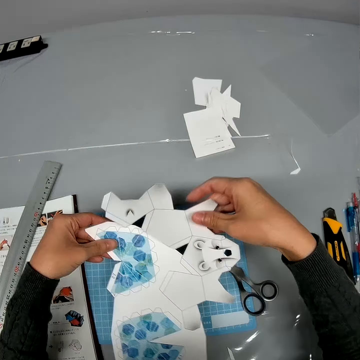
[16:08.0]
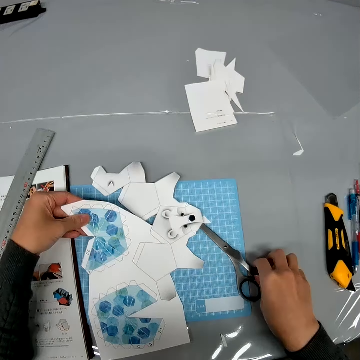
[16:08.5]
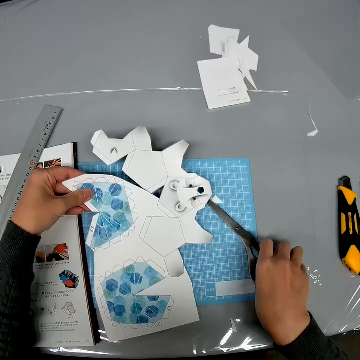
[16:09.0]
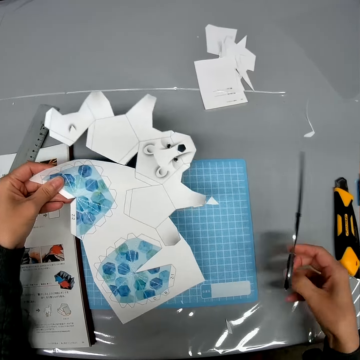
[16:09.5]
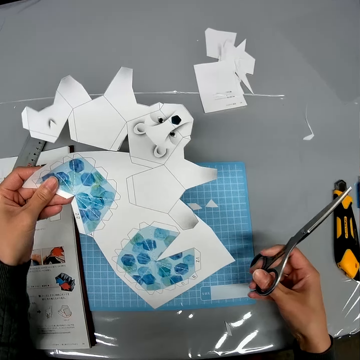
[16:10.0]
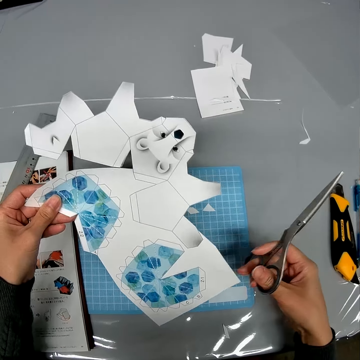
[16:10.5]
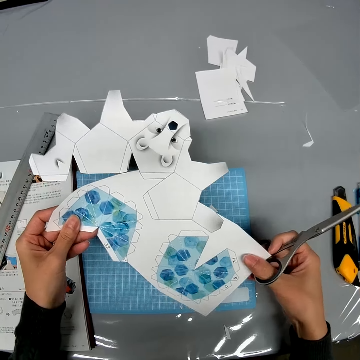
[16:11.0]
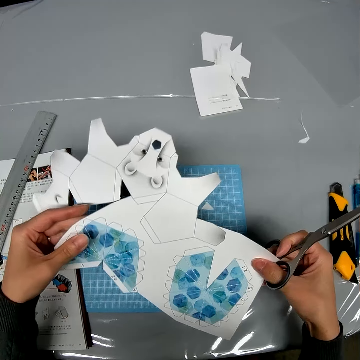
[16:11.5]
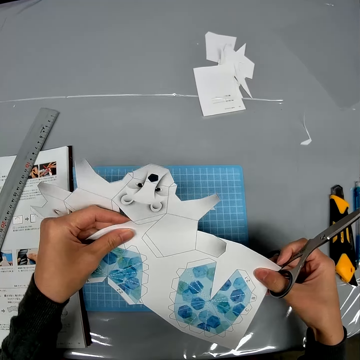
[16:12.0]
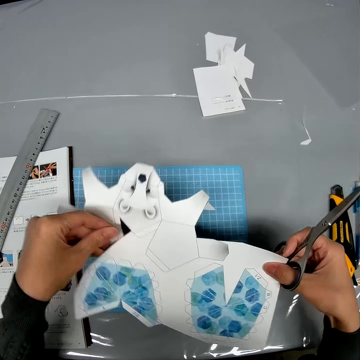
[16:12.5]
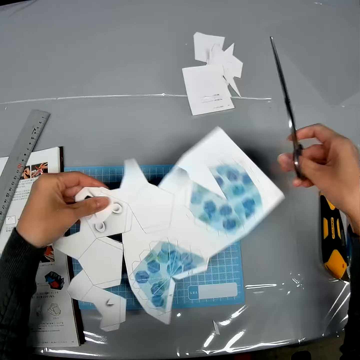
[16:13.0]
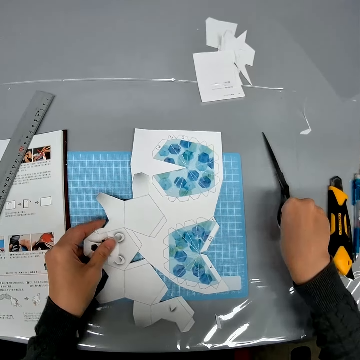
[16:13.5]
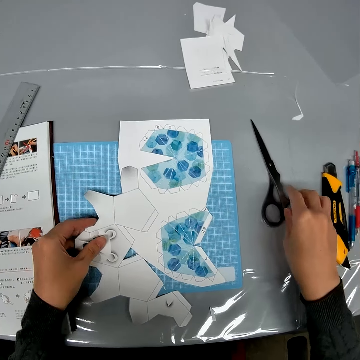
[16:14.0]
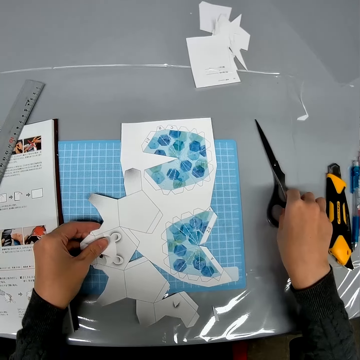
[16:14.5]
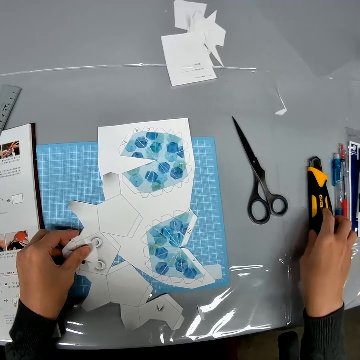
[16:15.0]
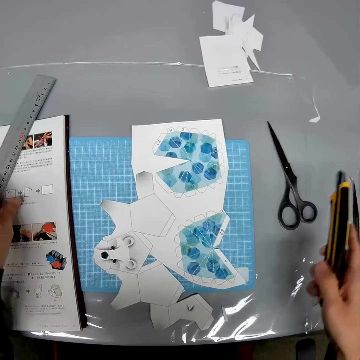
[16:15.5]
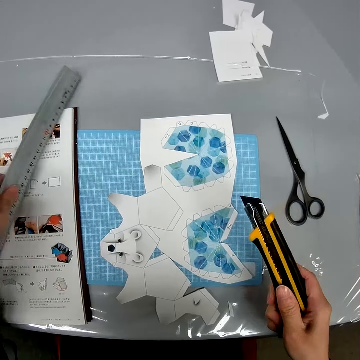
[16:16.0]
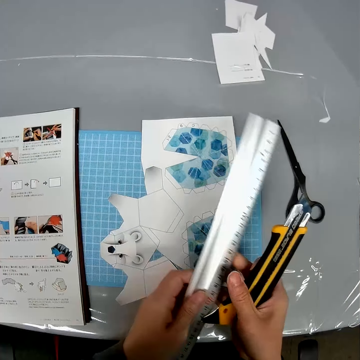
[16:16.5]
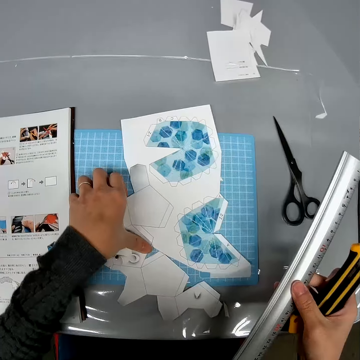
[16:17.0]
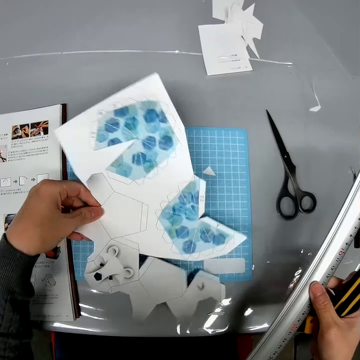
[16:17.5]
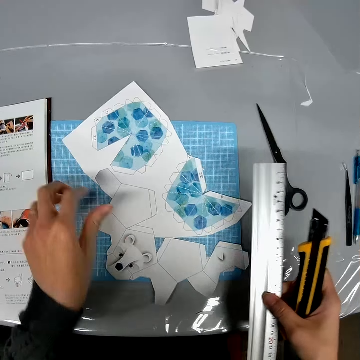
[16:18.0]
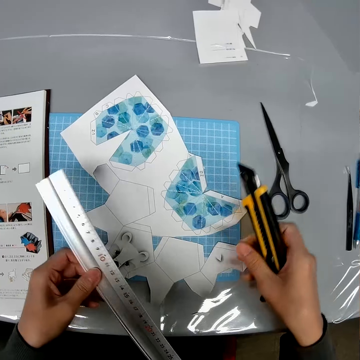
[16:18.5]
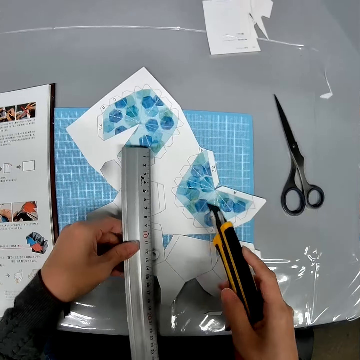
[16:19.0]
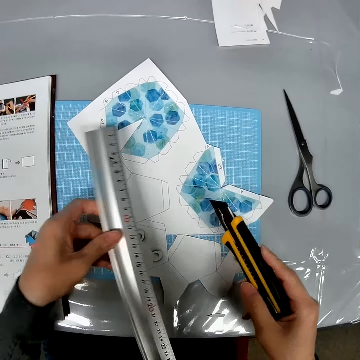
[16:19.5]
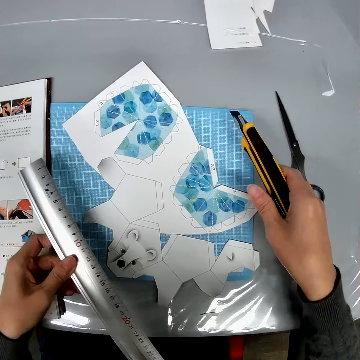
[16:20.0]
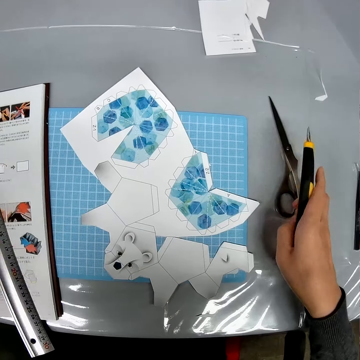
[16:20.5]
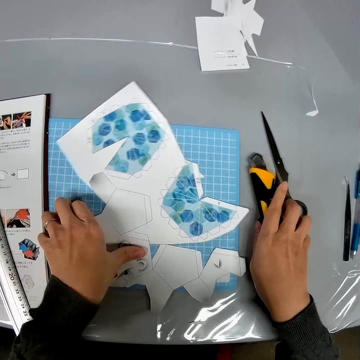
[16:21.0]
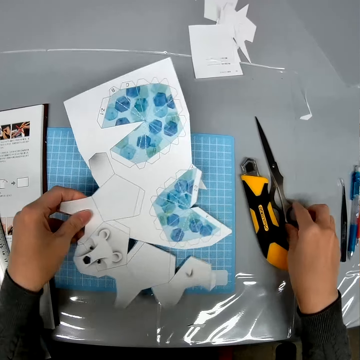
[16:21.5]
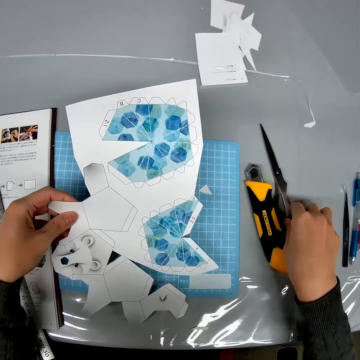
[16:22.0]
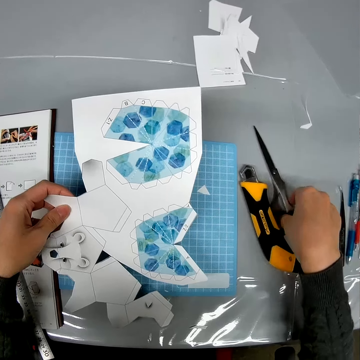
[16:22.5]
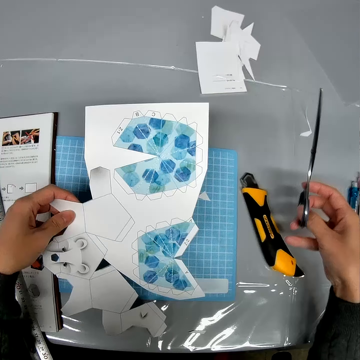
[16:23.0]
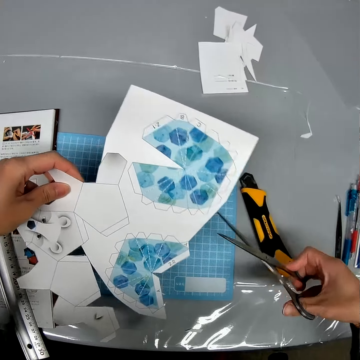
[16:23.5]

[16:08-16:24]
The camera wearer puts the craft paper on the cutting mat. They pick up a pair of scissors from the table. They lift the craft paper upwards. They hold the craft paper. They turn the craft paper. They put the pair of scissors on the table. They pick up a stationery knife from the table. They pick up a ruler from the table. They hold the ruler with the other hand. They lift the craft paper. They hold the ruler. They hit the ruler on the table. They move a hand over the craft paper. They put the ruler on a book. They put the stationery knife on the table. They pick up the craft paper and carry the paper. They pick up the pair of scissors from the table.

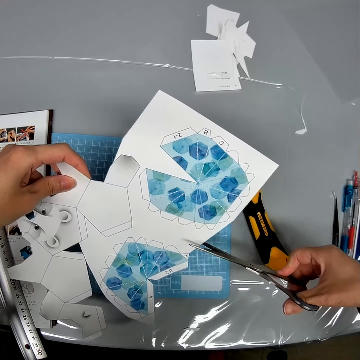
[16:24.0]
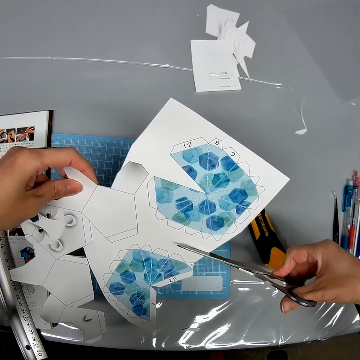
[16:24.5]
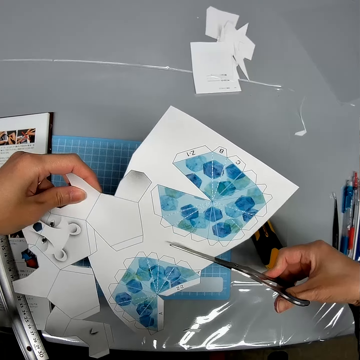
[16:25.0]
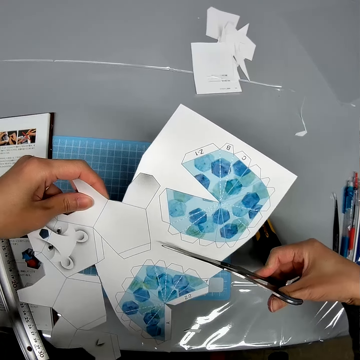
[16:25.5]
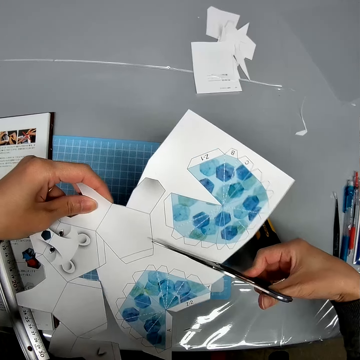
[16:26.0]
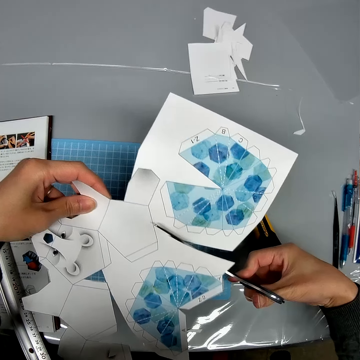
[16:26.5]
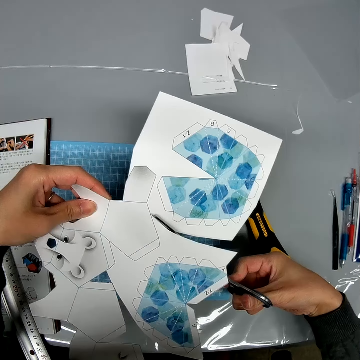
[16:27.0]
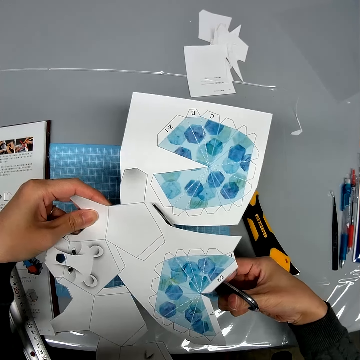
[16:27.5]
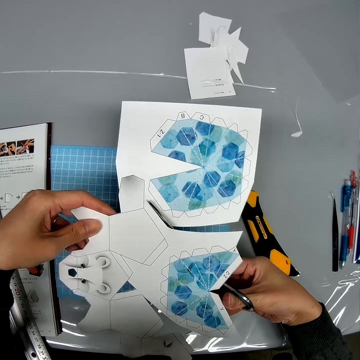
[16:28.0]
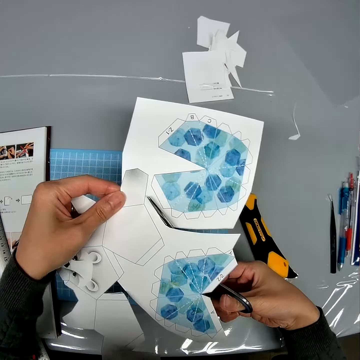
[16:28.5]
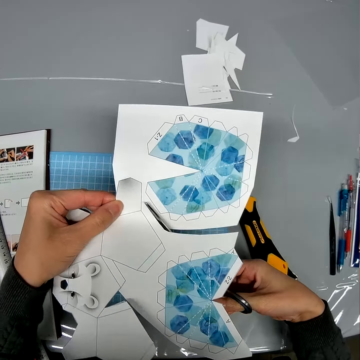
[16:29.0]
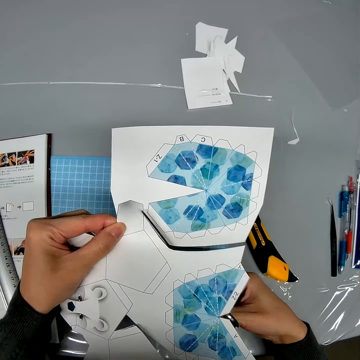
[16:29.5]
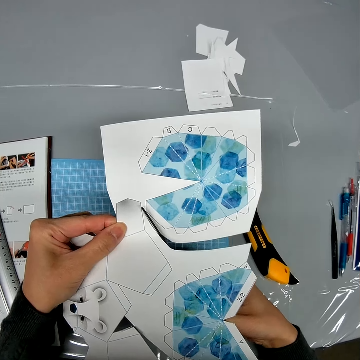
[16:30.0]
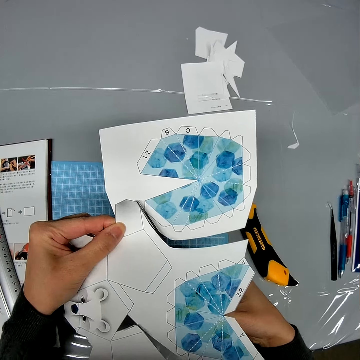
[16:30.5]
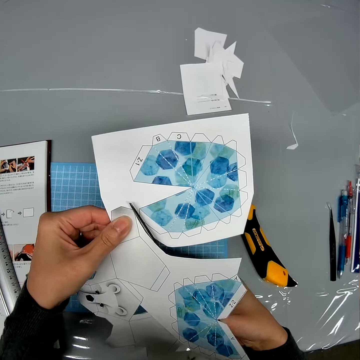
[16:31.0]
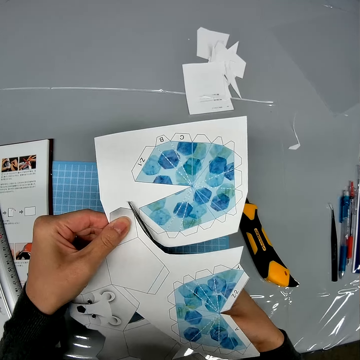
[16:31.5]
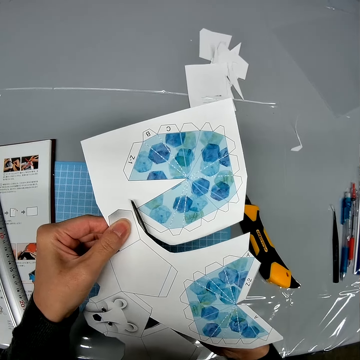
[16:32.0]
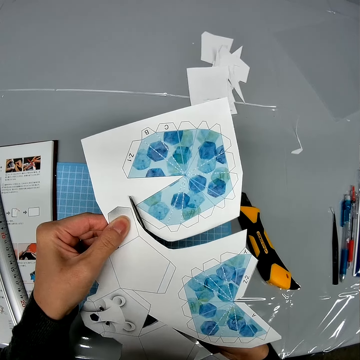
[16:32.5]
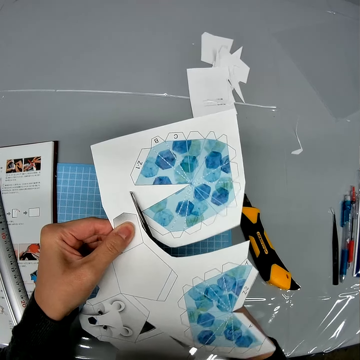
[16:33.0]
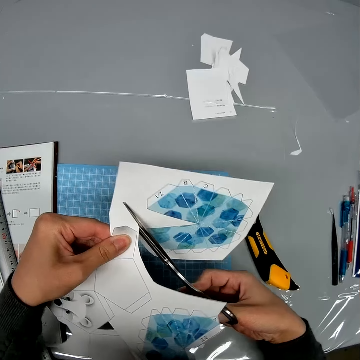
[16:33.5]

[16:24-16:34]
The camera wearer cuts the craft paper with a pair of scissors.

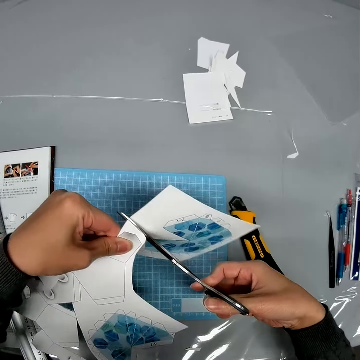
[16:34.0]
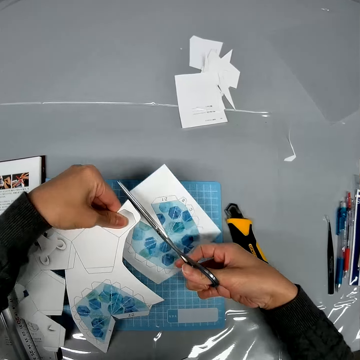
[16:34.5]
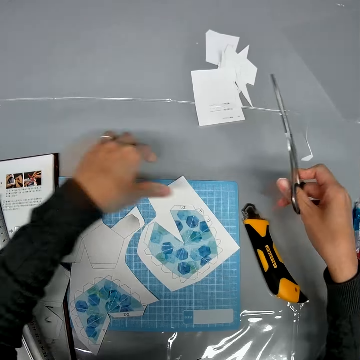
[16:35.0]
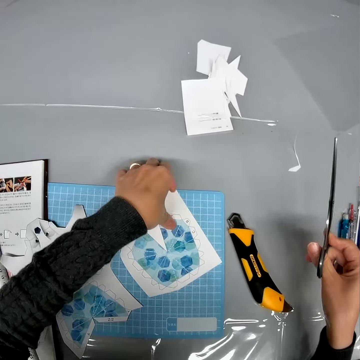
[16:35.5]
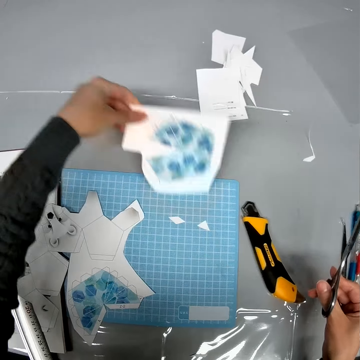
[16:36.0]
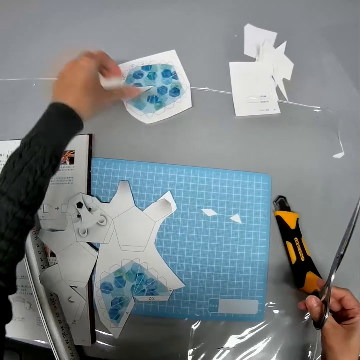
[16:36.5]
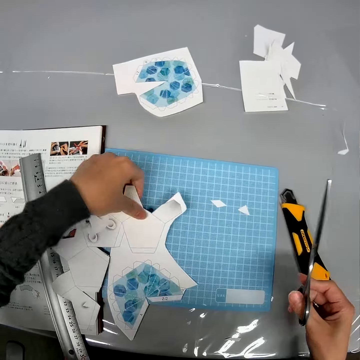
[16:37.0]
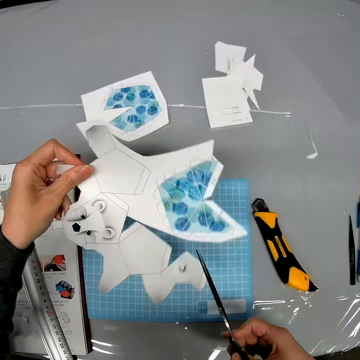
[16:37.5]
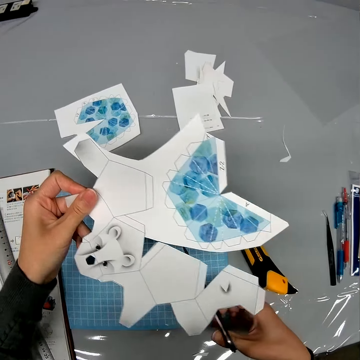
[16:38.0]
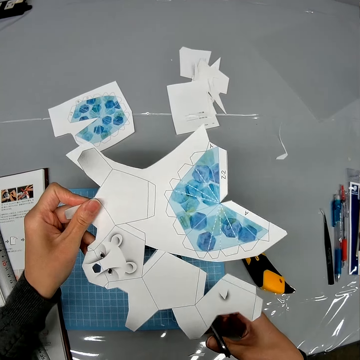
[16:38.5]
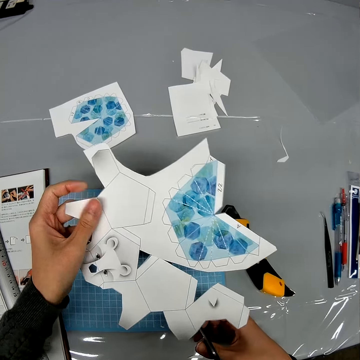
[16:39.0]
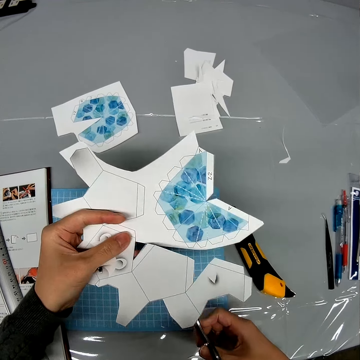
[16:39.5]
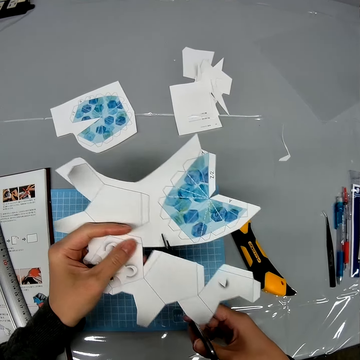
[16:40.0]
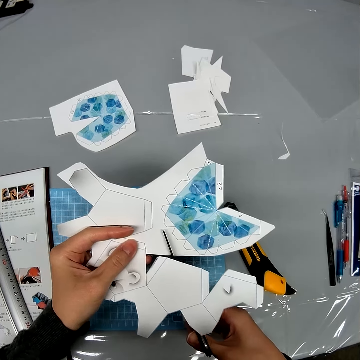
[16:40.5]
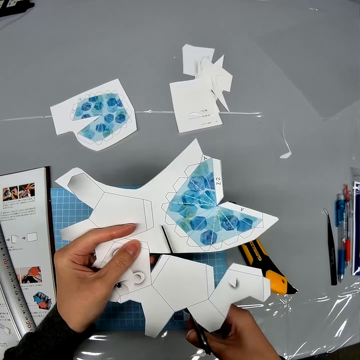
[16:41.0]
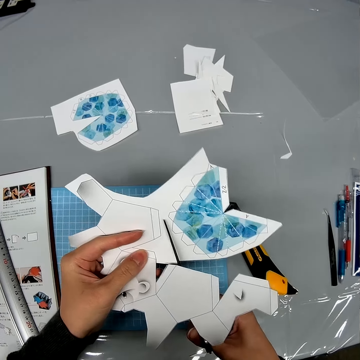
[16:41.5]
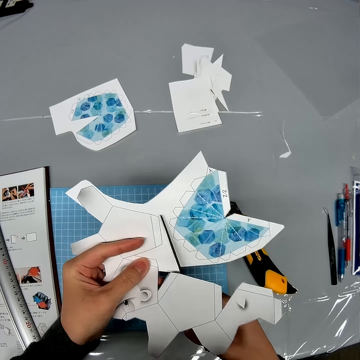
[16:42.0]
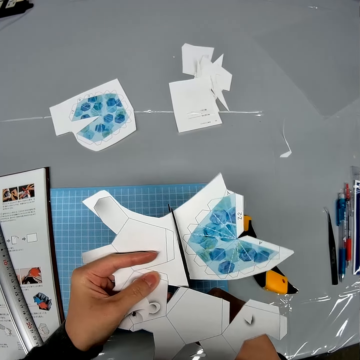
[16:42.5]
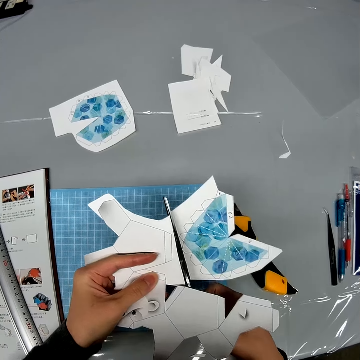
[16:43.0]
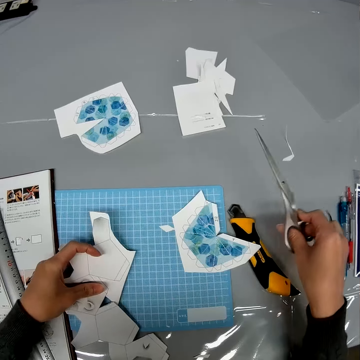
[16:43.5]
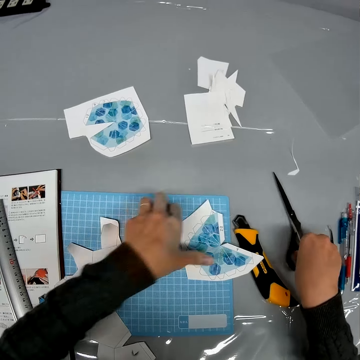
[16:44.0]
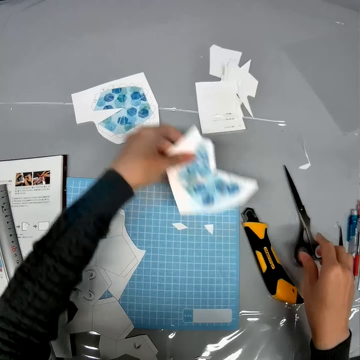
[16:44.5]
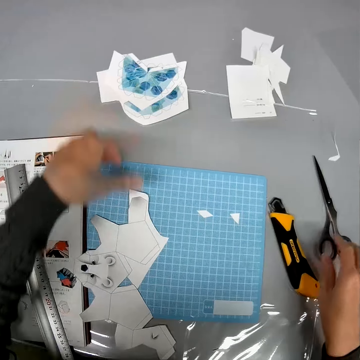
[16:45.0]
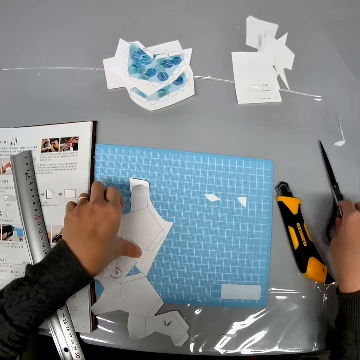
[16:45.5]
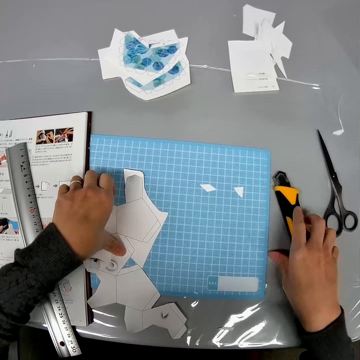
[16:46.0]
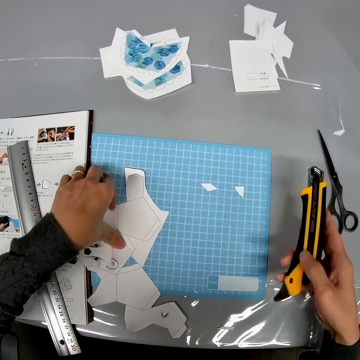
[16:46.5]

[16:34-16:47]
The camera wearer turns the craft paper. They put the craft paper on the cutting mat. They pick up the craft paper. They put the craft paper on the table. They pick up the craft paper. They hold the craft paper. They cut the craft paper with a pair of scissors. They put the craft paper on the cutting mat. They drop the scissors. They pick up the craft paper from the table. They put the craft paper on the table. They pick up the craft paper from the cutting mat. They pick up the cutter.
